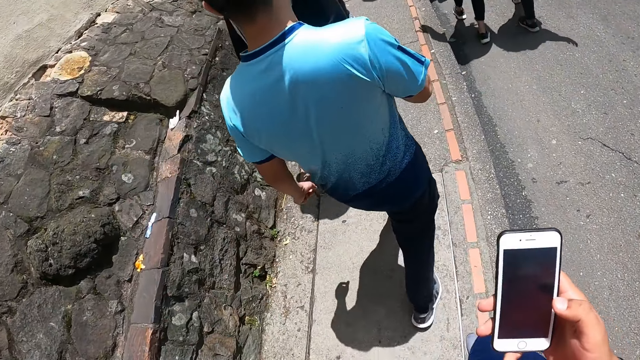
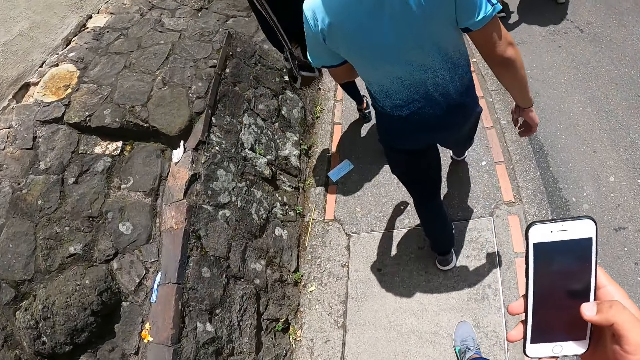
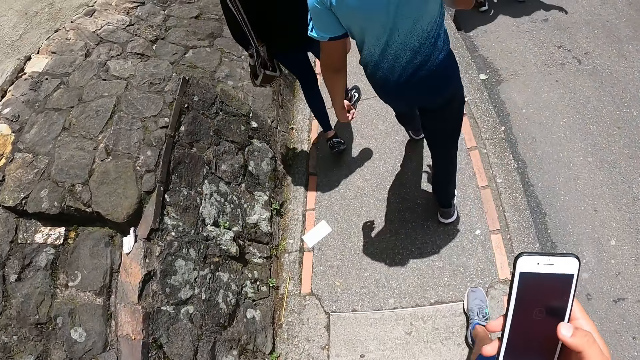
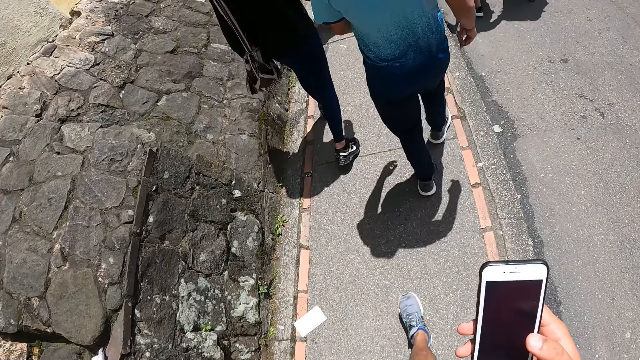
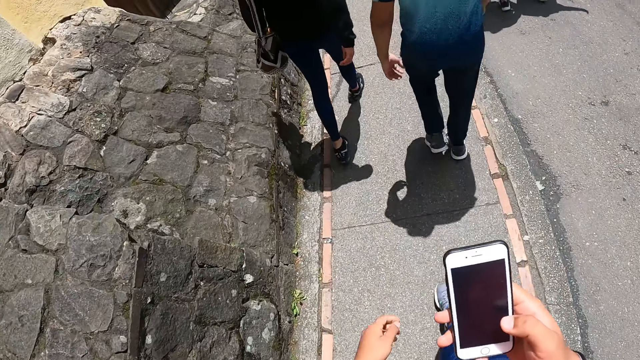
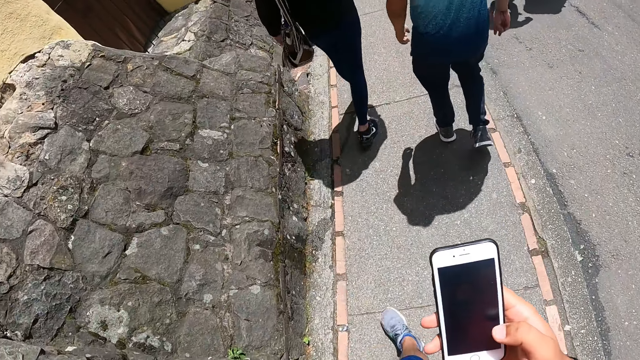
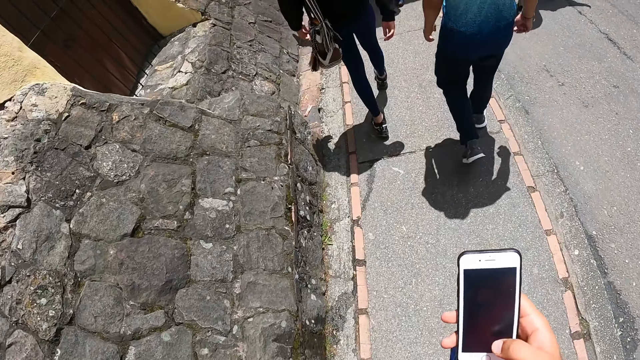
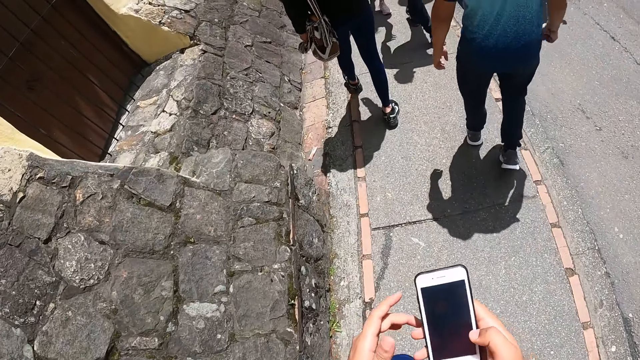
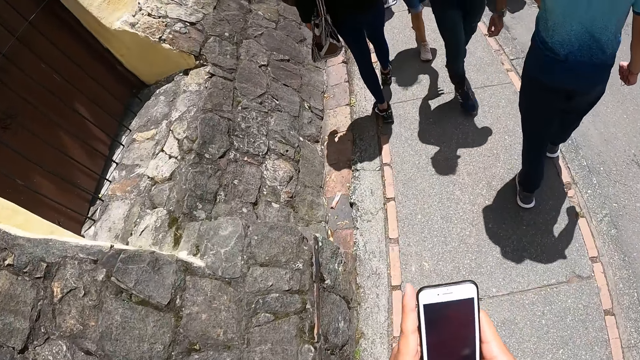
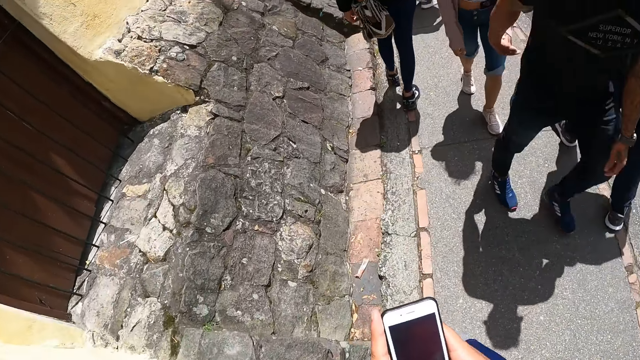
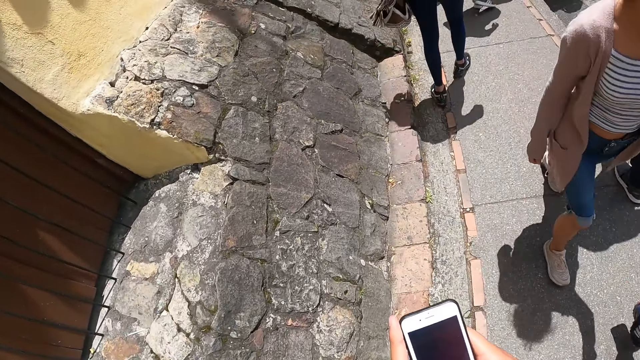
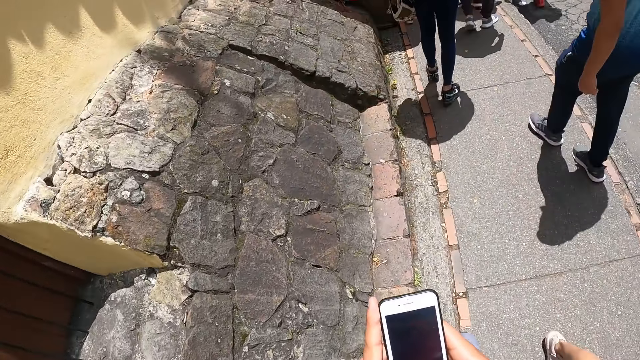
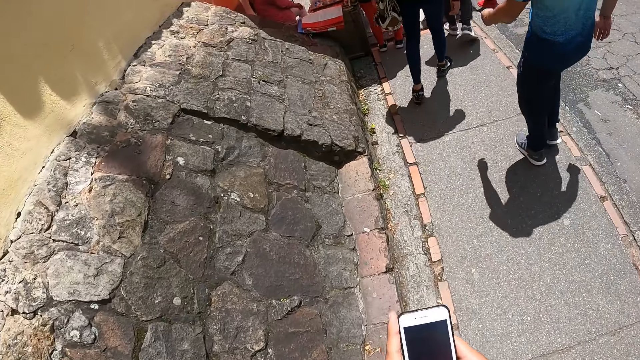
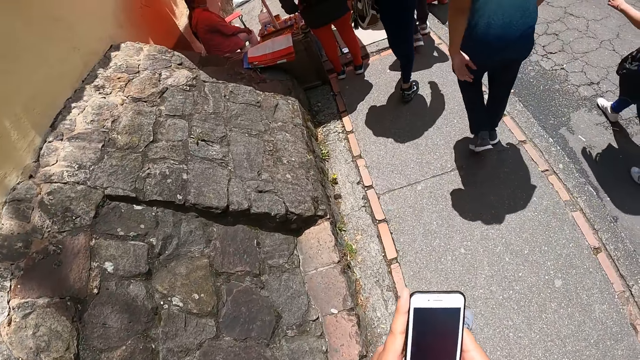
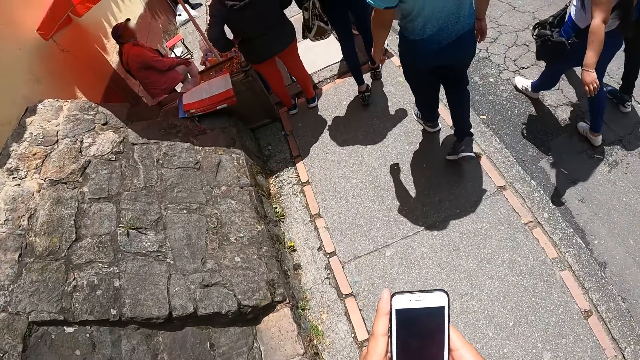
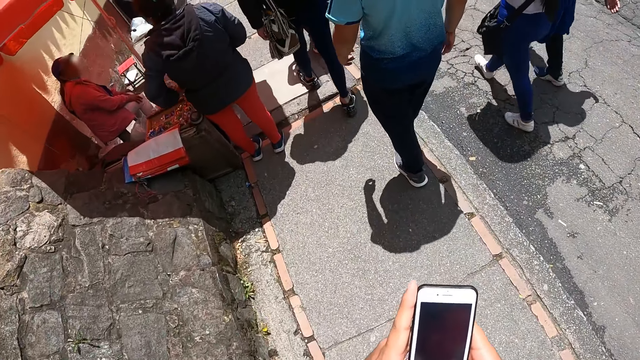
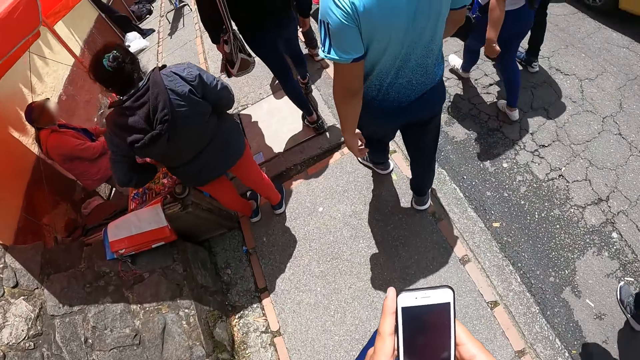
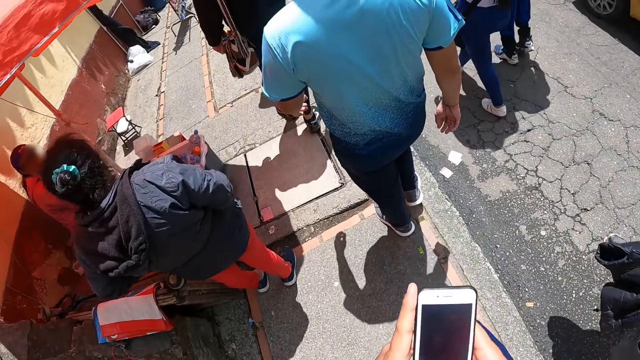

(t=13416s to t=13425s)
The camera wearer operates the phone with both hands.

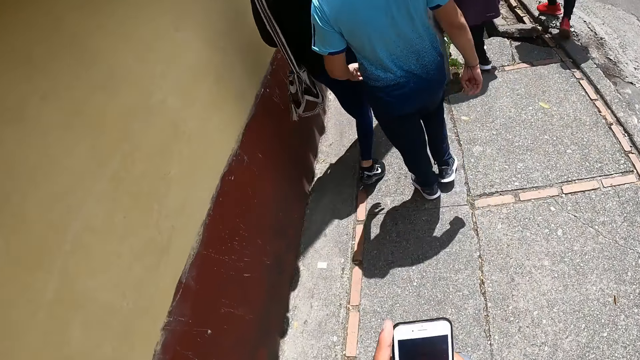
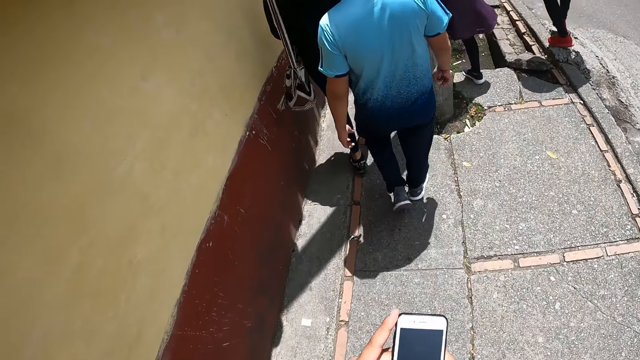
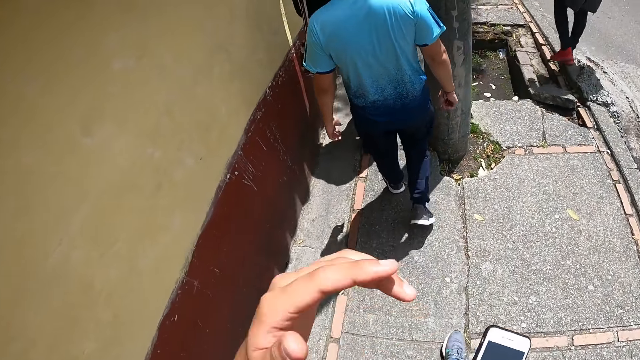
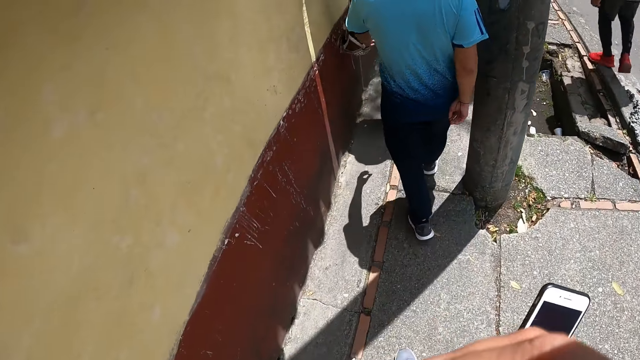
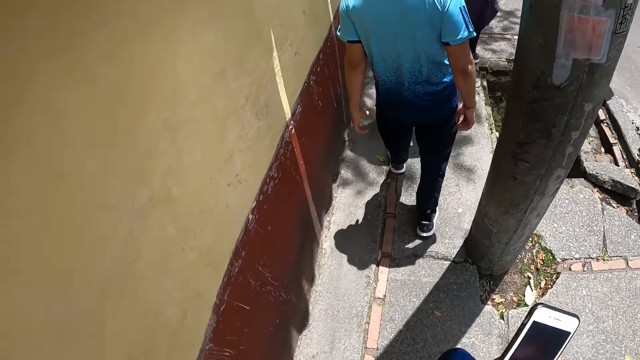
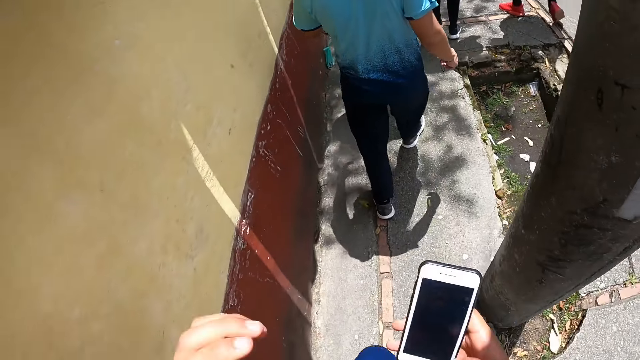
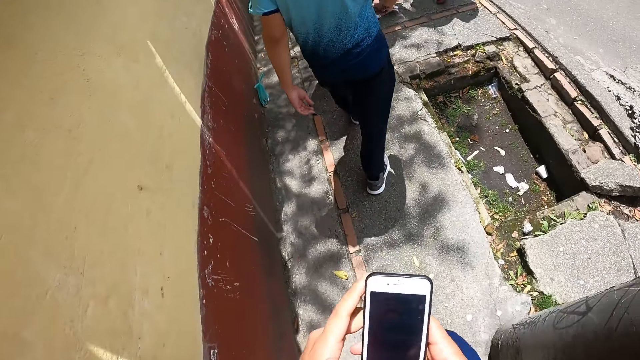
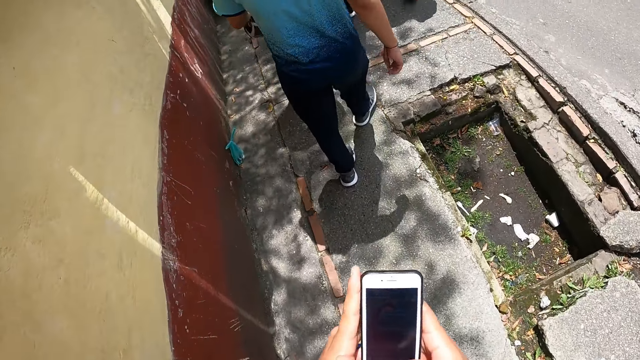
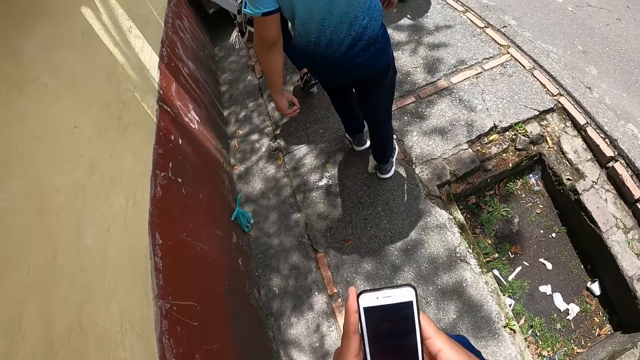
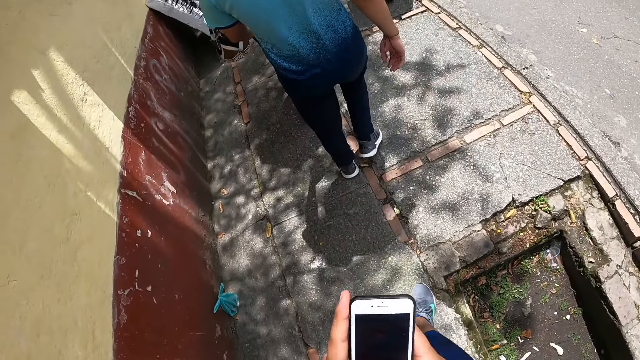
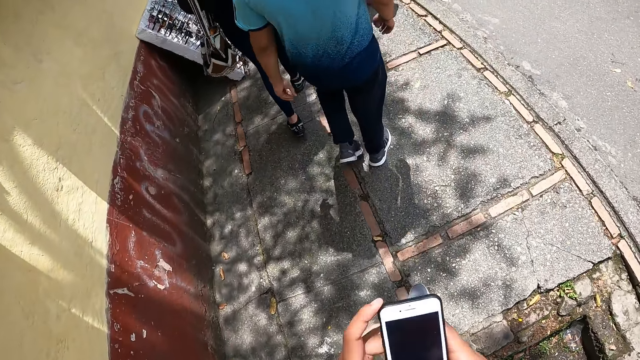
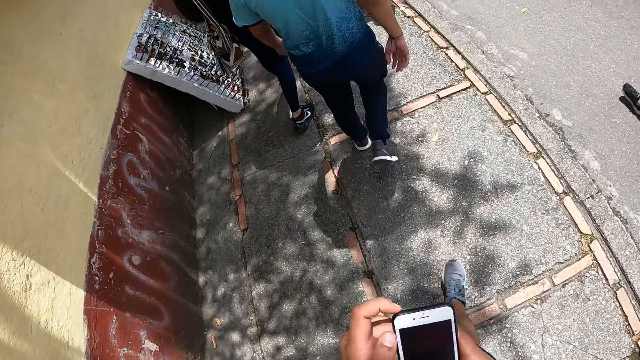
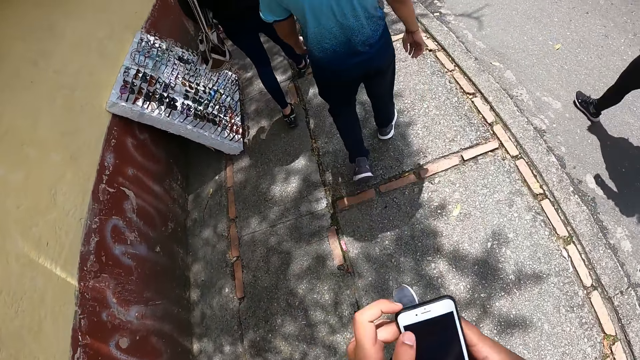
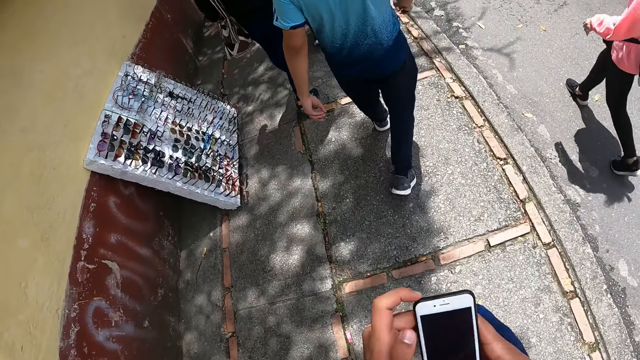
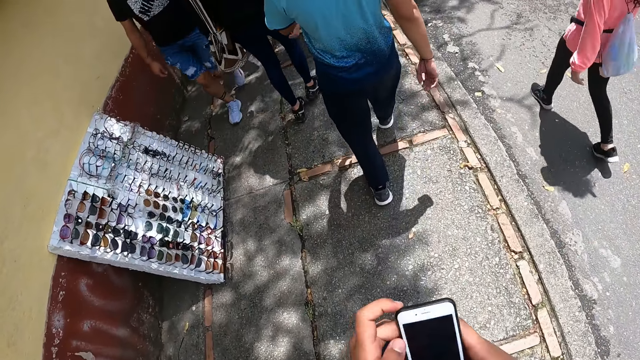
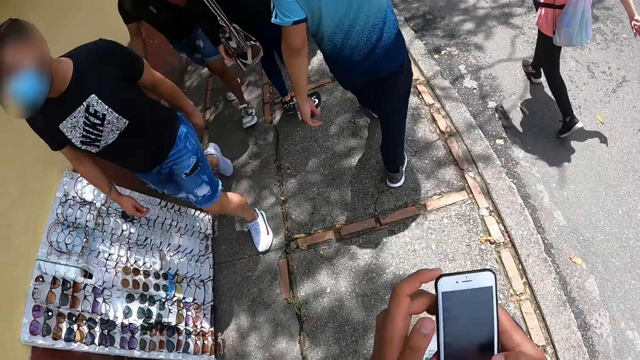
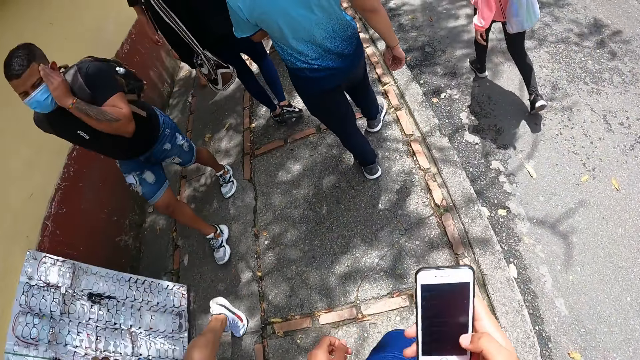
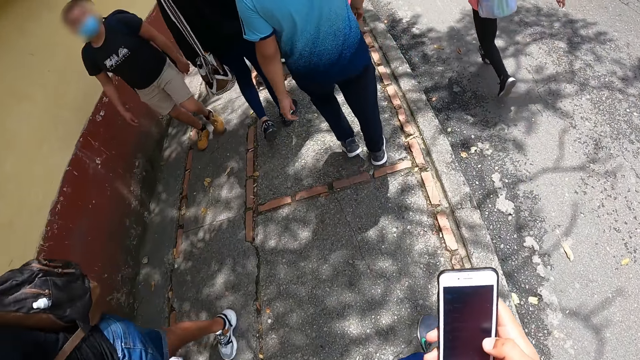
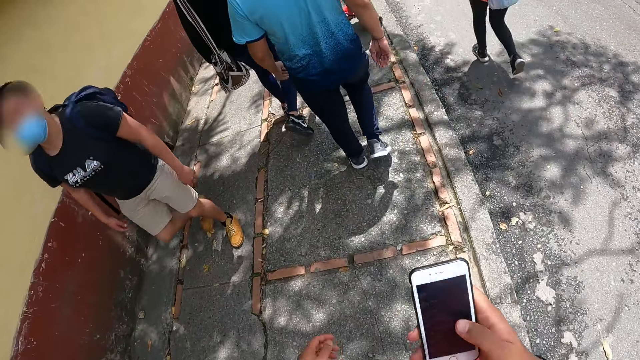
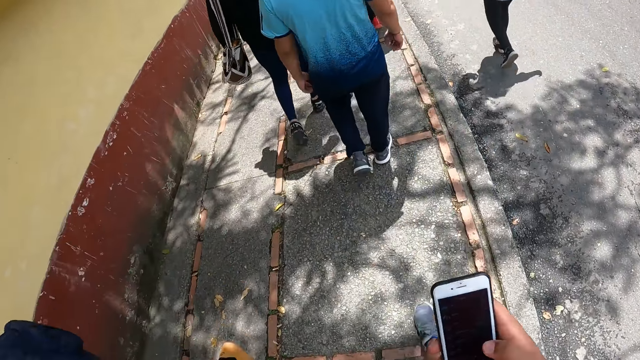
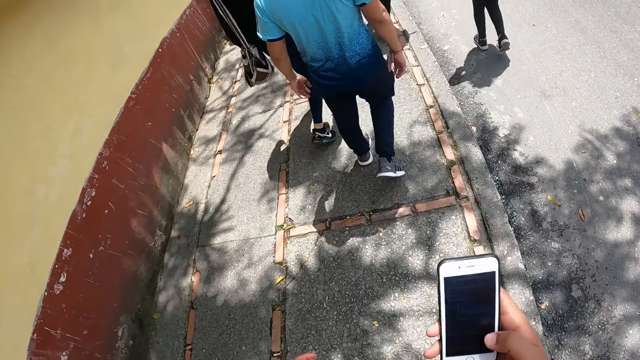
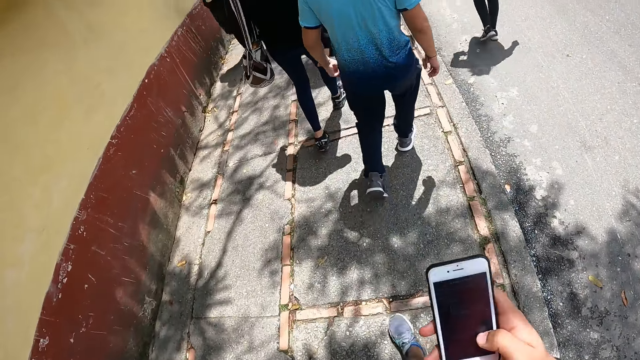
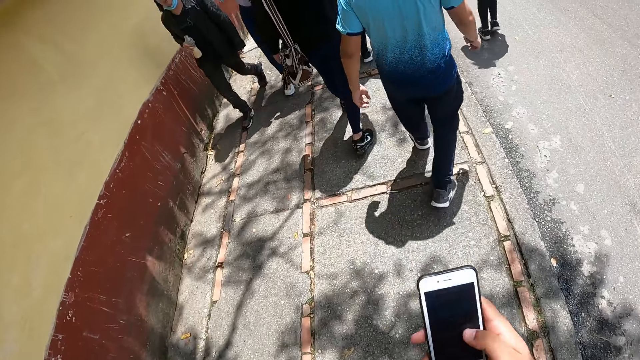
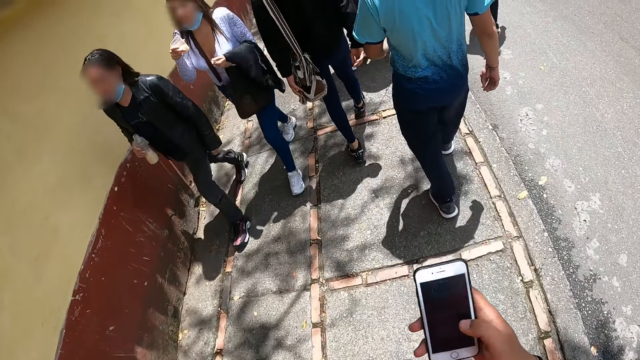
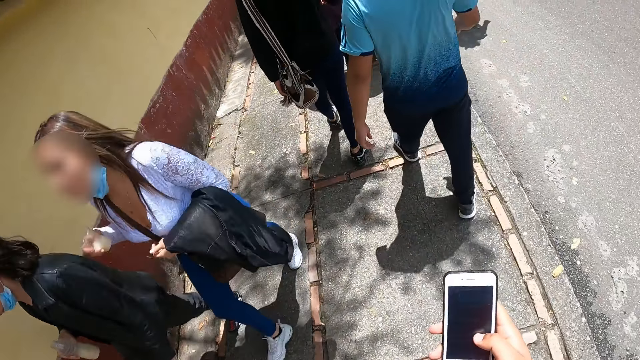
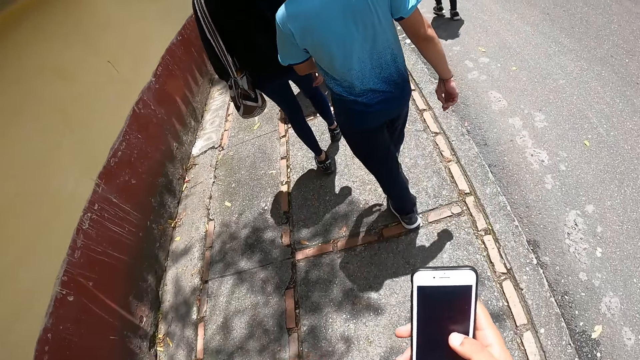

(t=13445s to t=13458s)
The camera wearer scratches his face with his left hand. He operates the phone with both hands. He removes his left hand from the phone. He operates the phone with his right hand.
